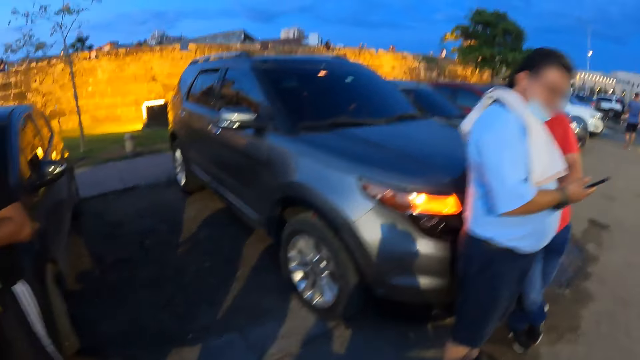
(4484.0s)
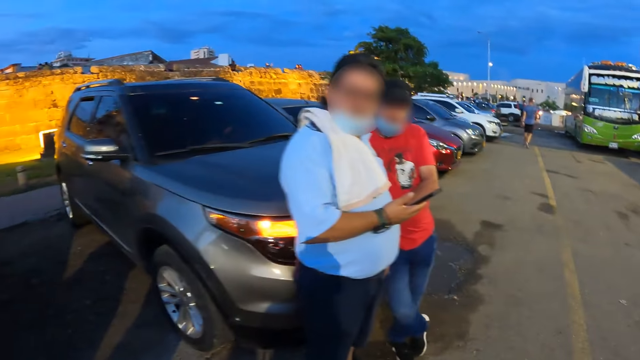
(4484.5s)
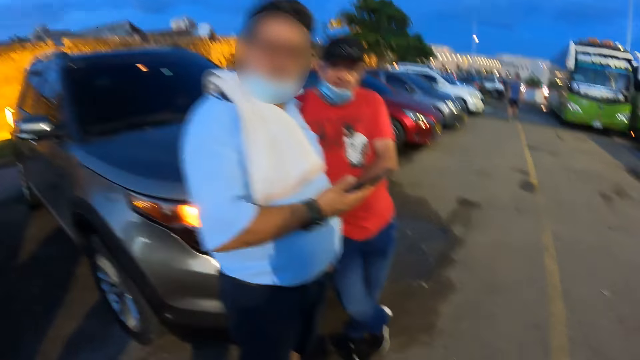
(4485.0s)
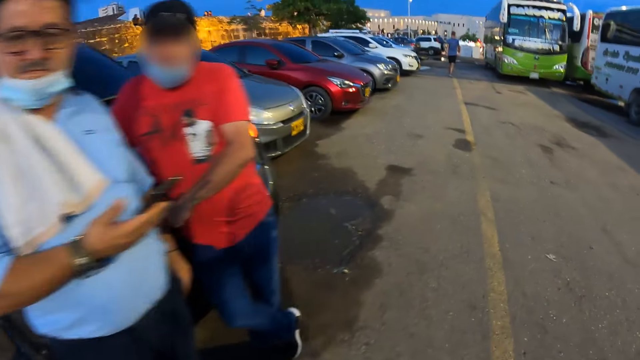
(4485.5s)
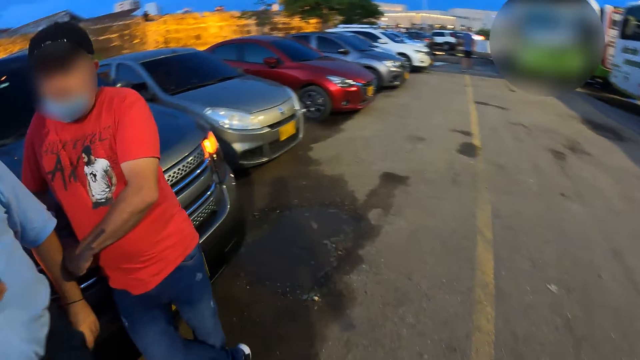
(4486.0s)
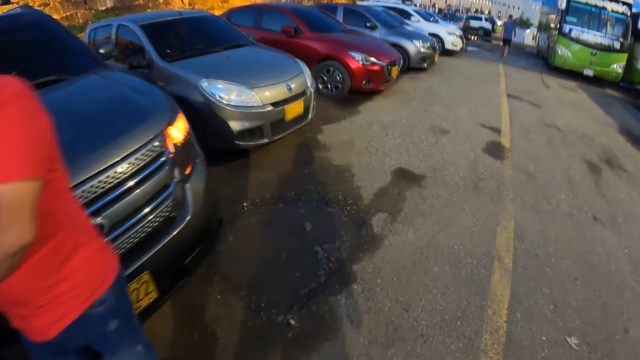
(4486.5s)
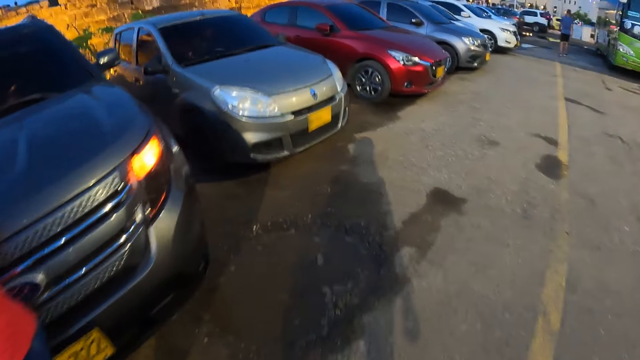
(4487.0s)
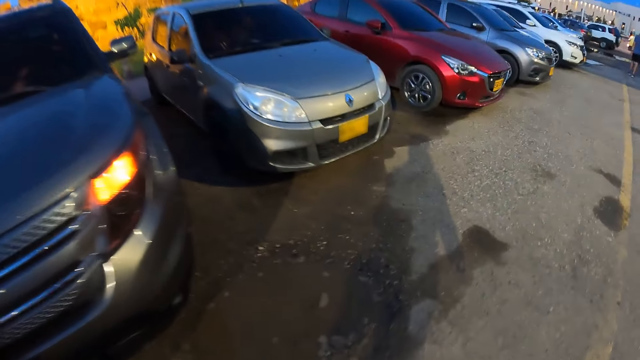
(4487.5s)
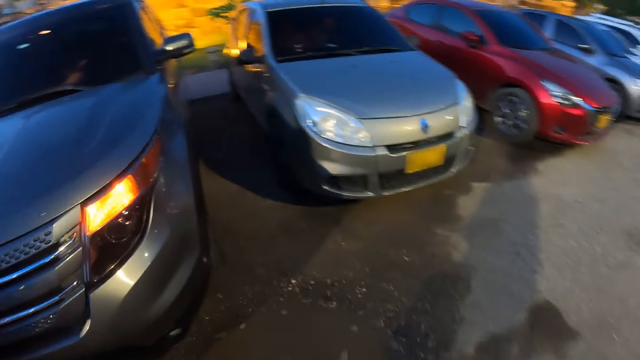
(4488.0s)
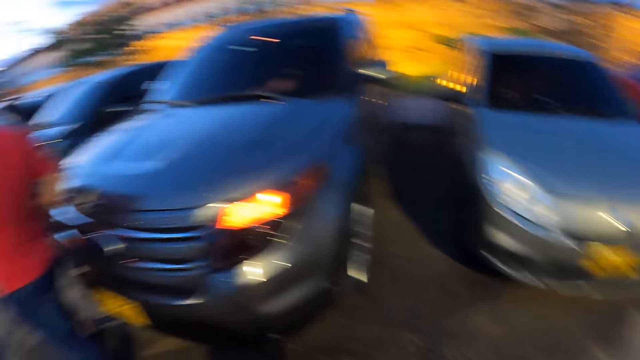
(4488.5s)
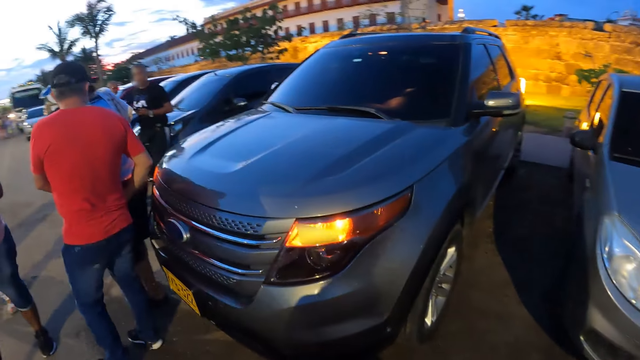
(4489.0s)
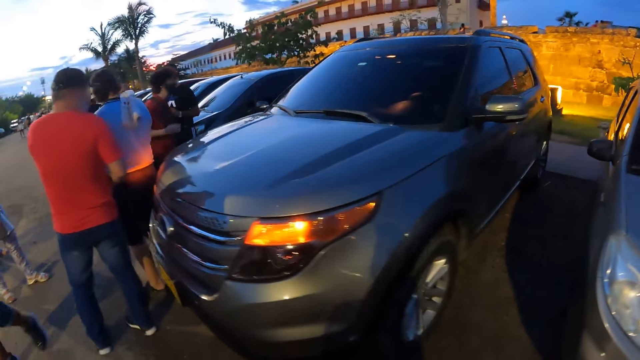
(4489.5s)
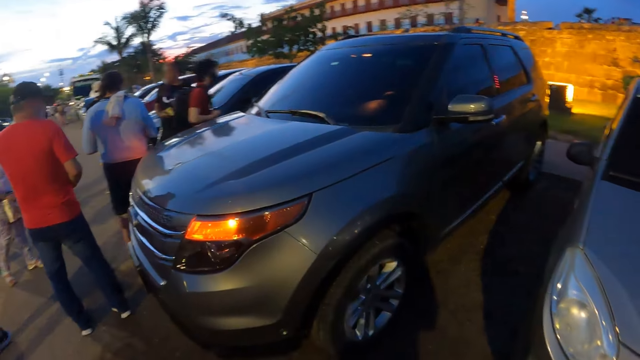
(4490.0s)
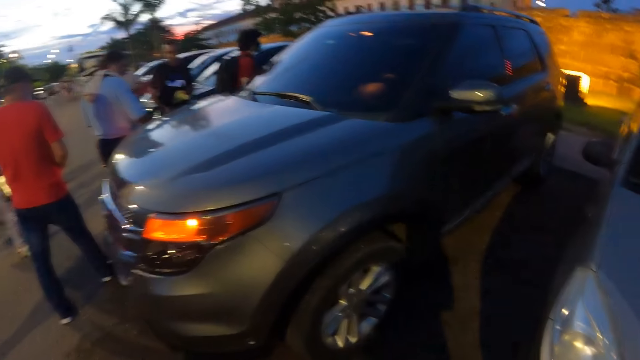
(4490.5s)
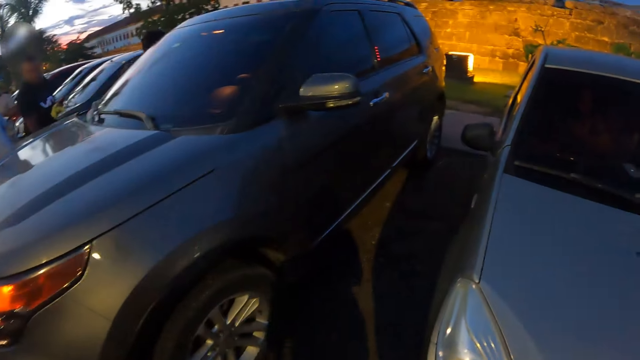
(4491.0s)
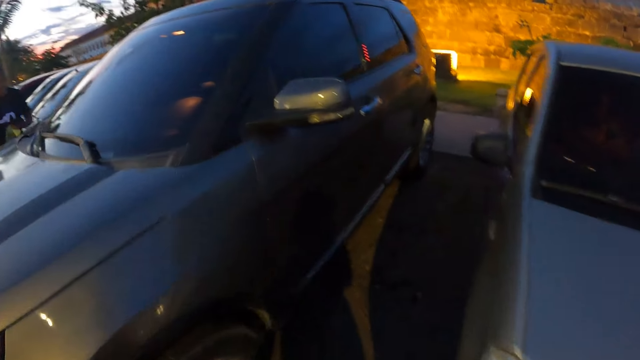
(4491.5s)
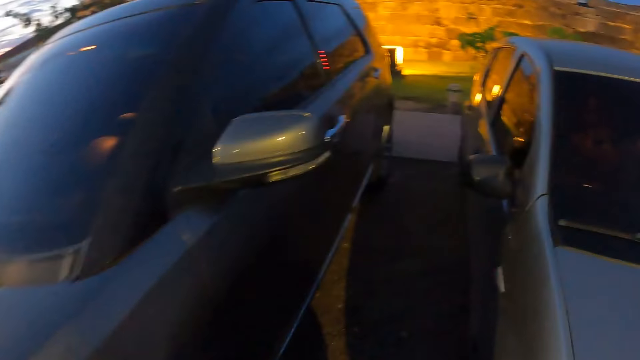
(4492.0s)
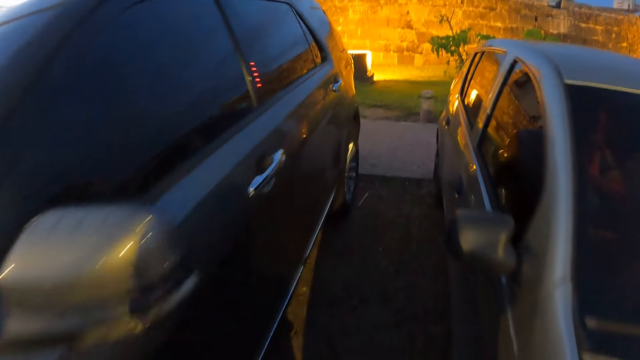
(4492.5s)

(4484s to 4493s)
A man holds a phone with both hands.

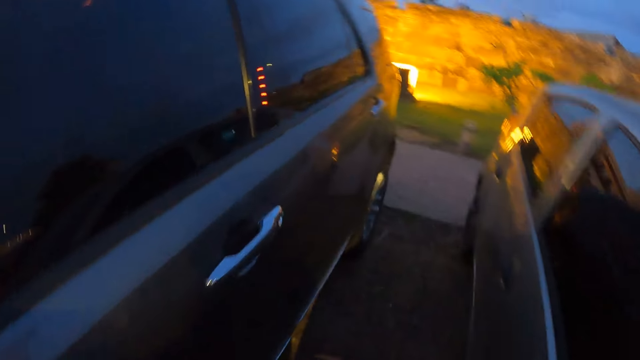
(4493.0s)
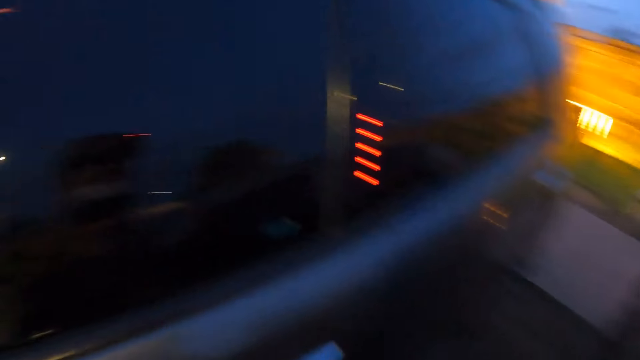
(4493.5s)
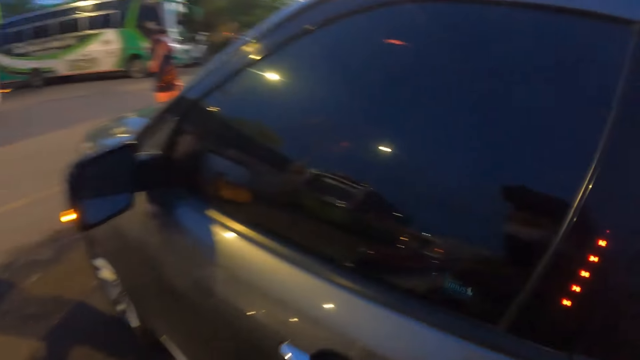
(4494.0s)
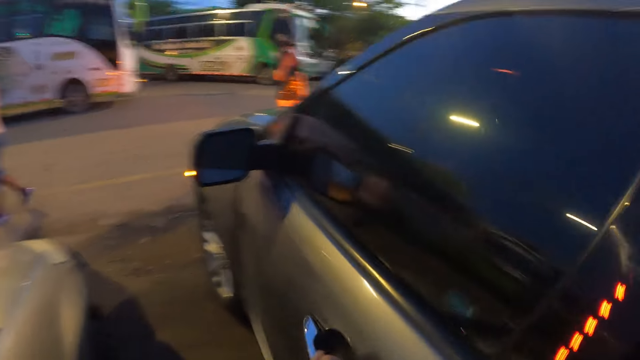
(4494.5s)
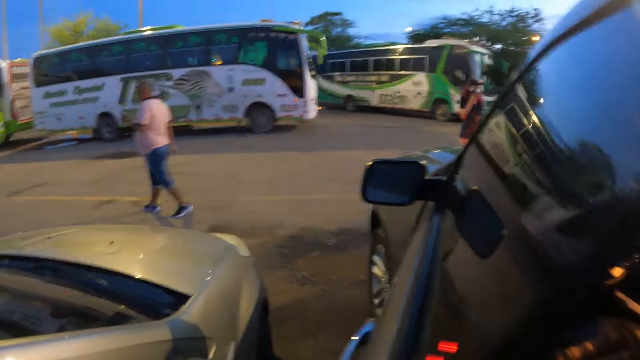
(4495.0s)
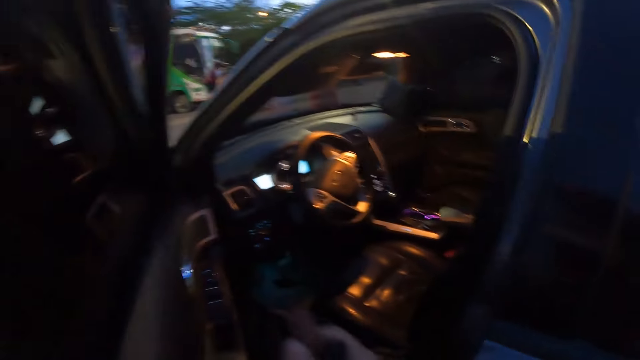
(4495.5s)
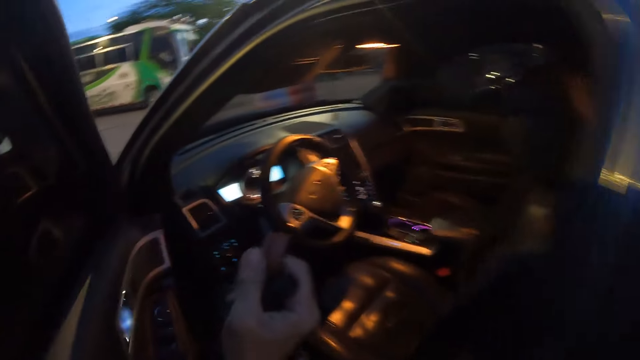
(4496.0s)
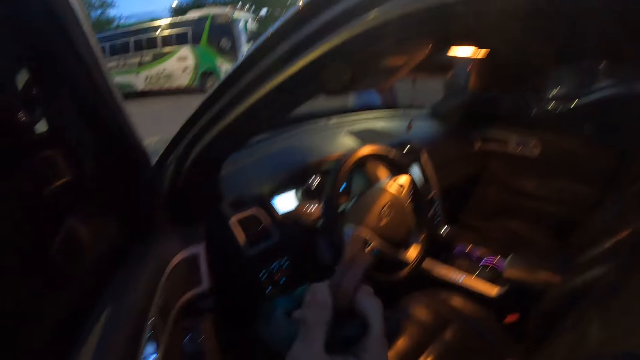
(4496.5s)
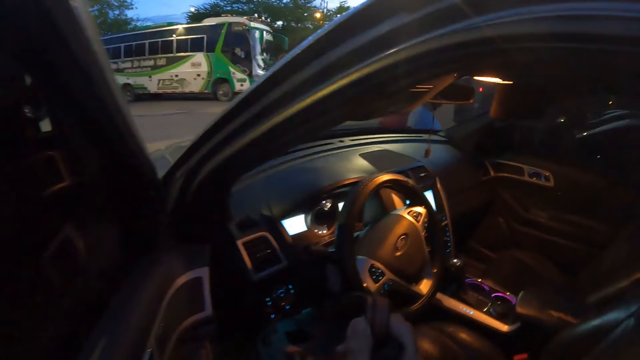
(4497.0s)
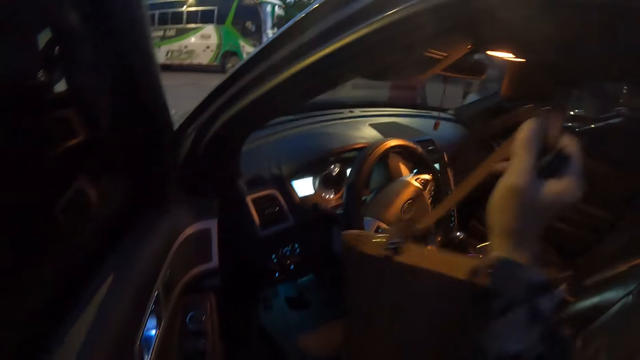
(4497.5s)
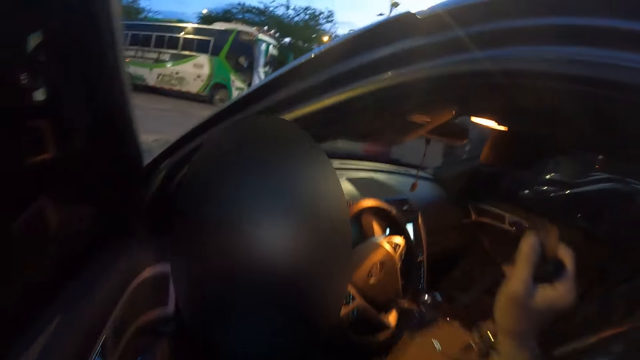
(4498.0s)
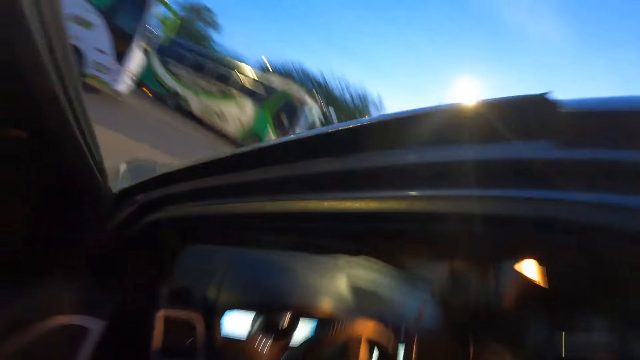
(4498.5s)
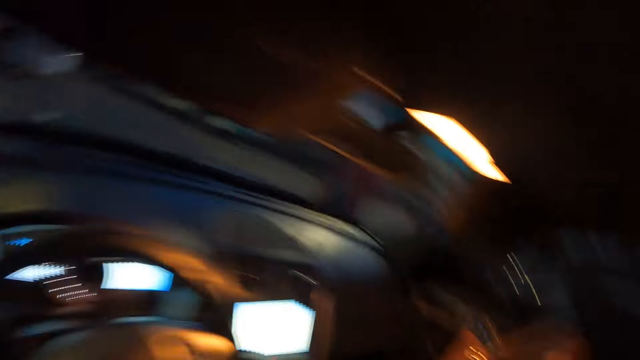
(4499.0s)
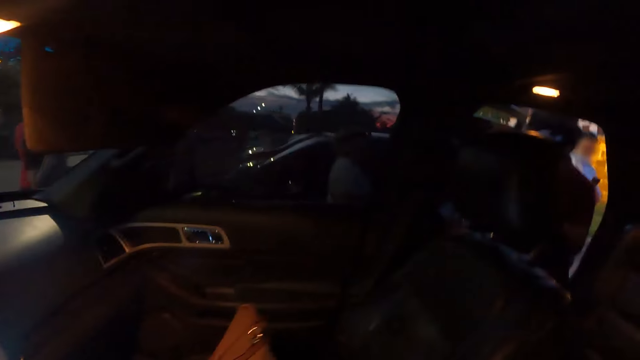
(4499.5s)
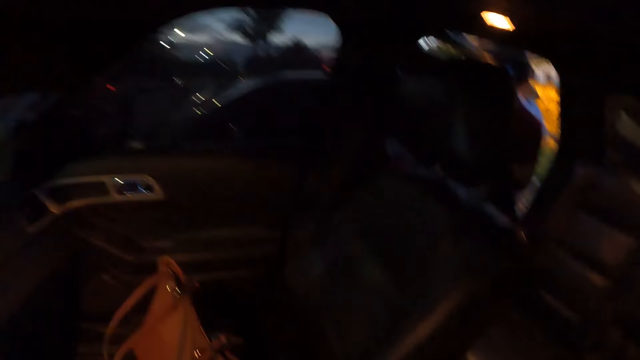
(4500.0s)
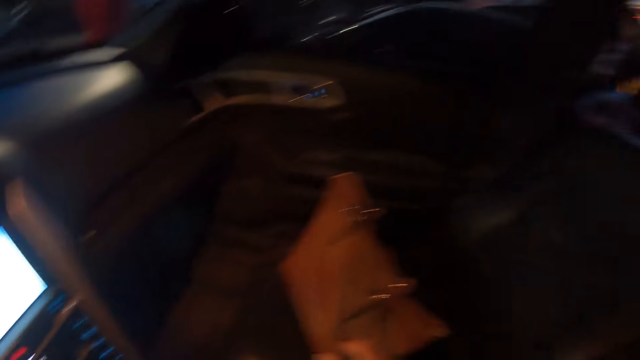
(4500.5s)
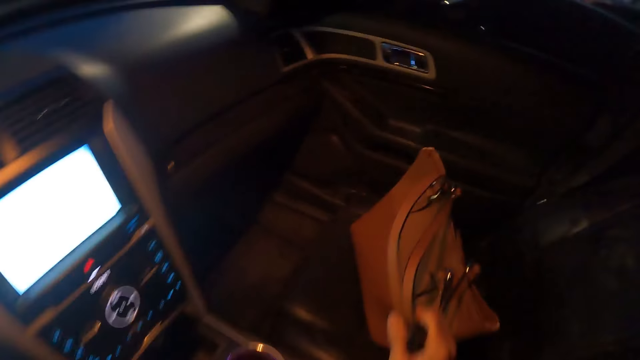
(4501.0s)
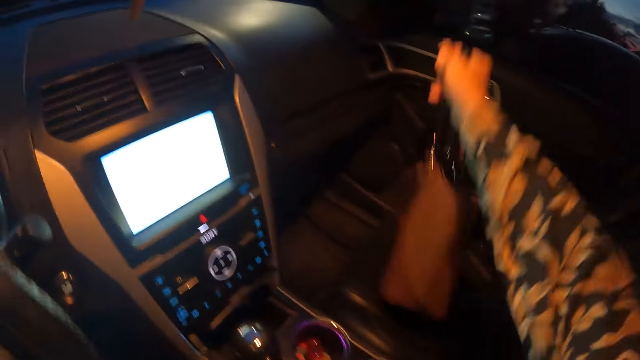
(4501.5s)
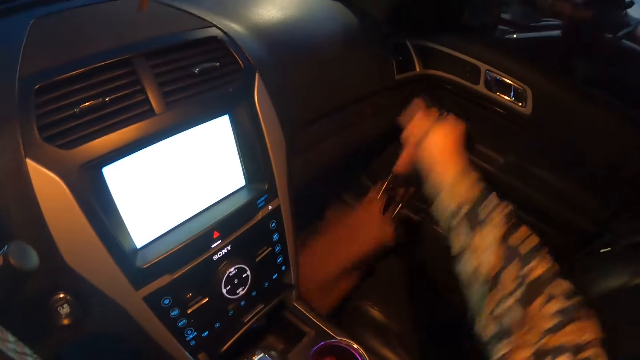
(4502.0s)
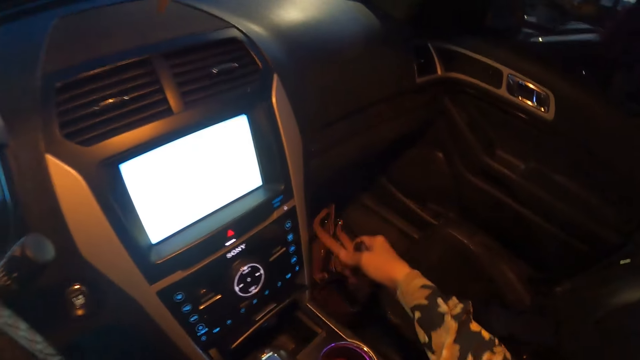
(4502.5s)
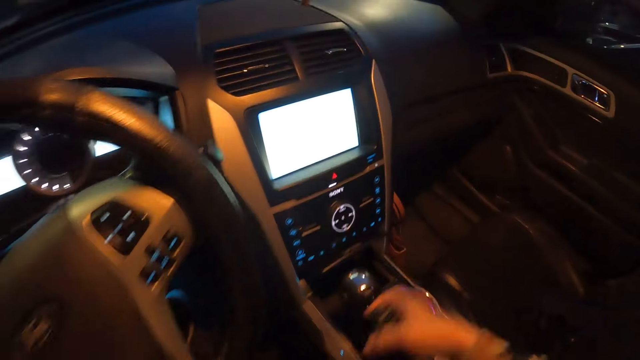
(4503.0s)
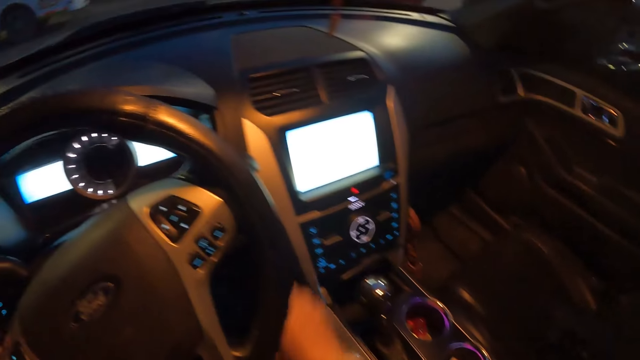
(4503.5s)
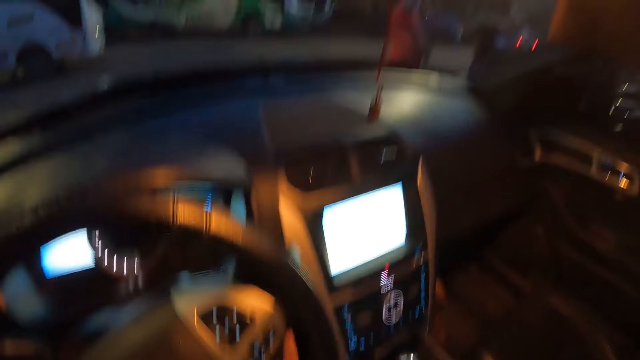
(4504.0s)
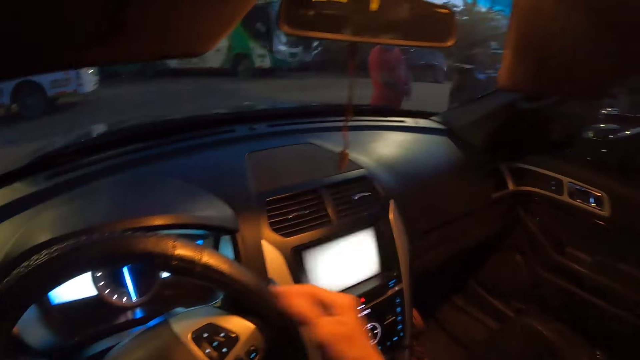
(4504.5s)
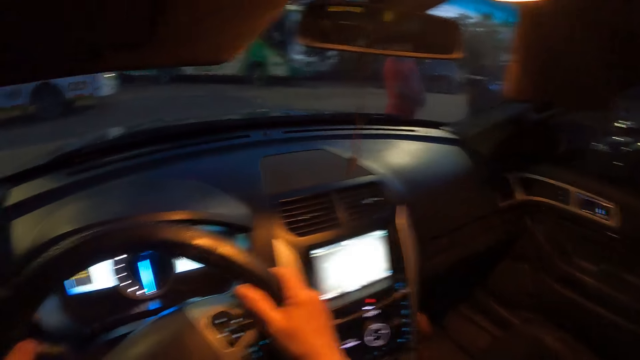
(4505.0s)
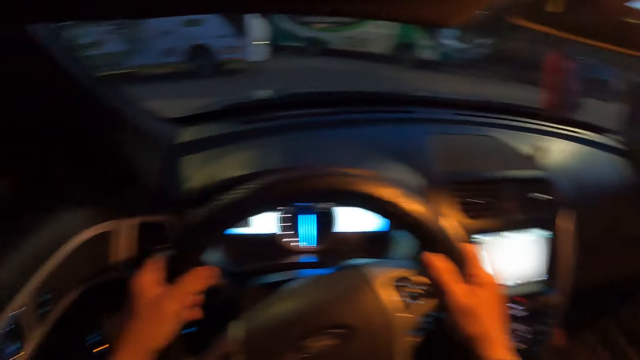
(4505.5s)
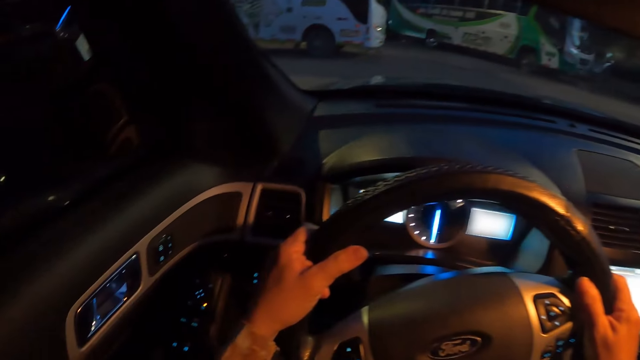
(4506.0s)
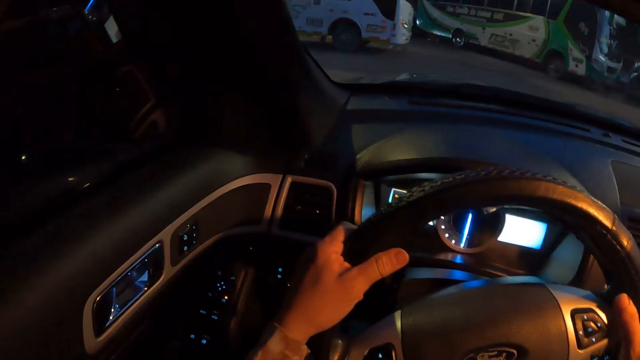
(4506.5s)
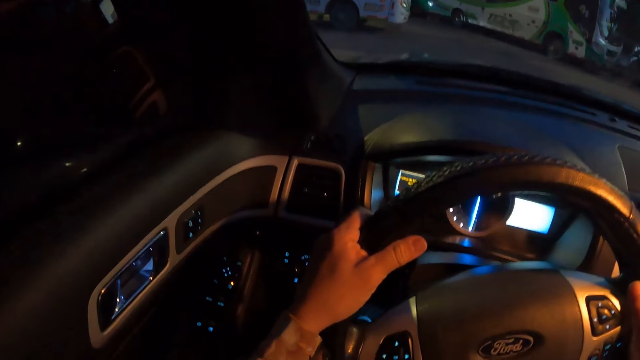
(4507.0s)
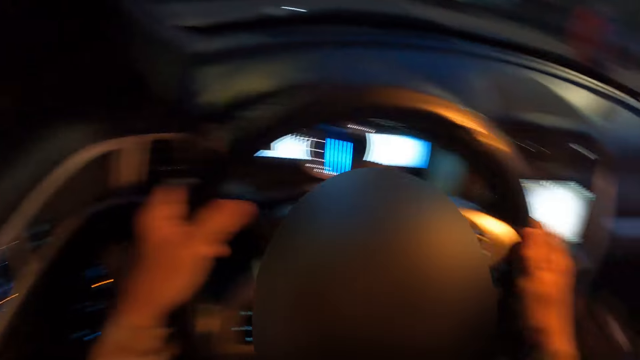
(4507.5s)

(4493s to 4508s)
The camera wearer opens a car door with her left hand. She places the handbag in her right hand on a chair in the car. She enters inside the car. She moves the handbag from the chair in the car to the car carpet with her right hand. She inserts a car key in the car ignition. She places both hands on the car steering. She holds the steering with her hands.
